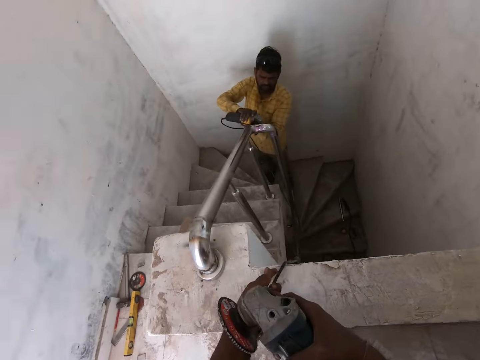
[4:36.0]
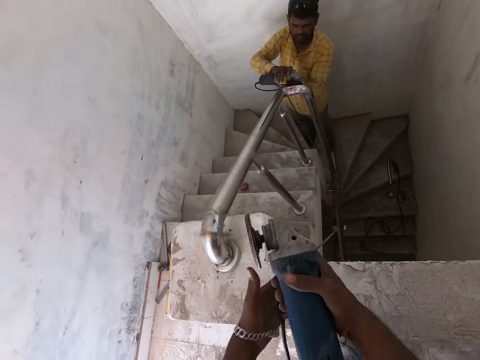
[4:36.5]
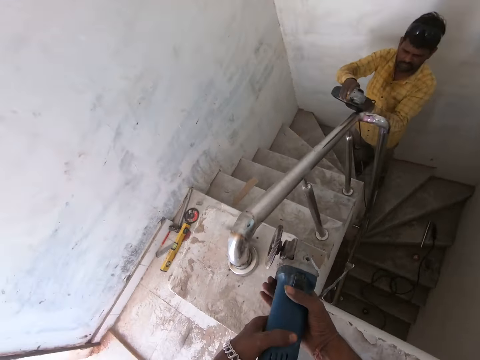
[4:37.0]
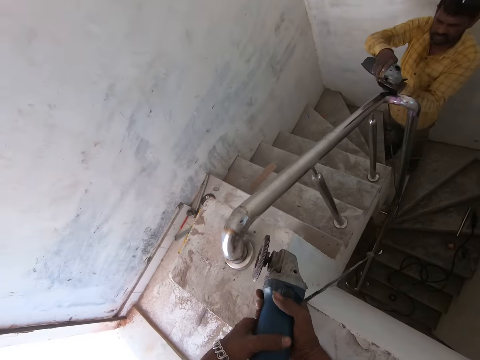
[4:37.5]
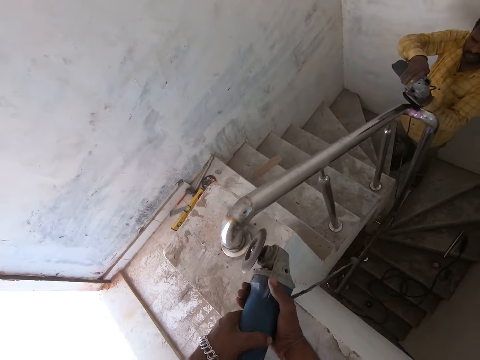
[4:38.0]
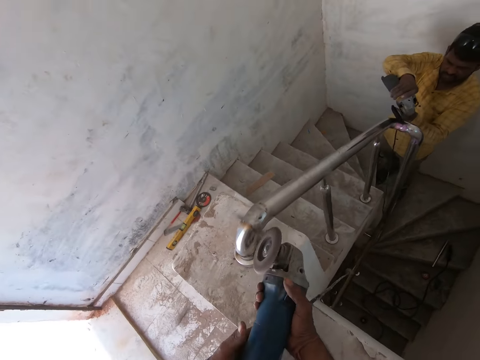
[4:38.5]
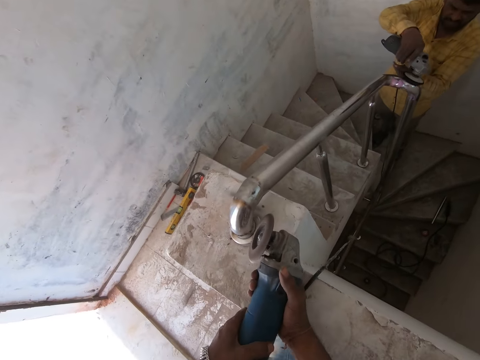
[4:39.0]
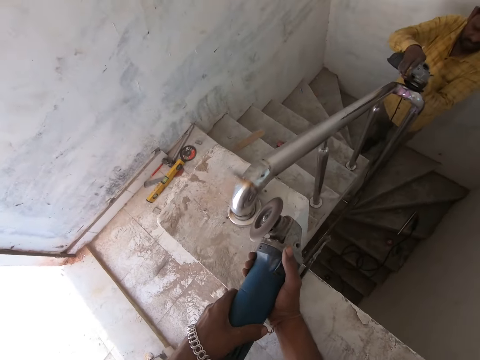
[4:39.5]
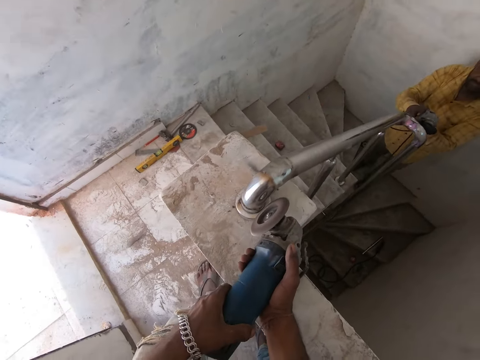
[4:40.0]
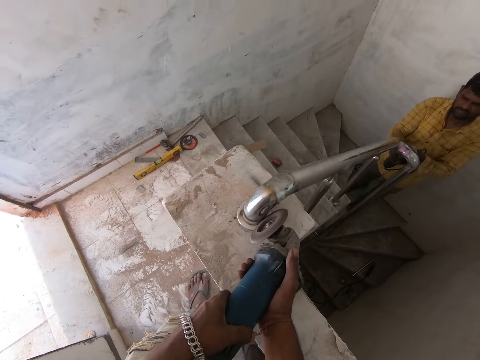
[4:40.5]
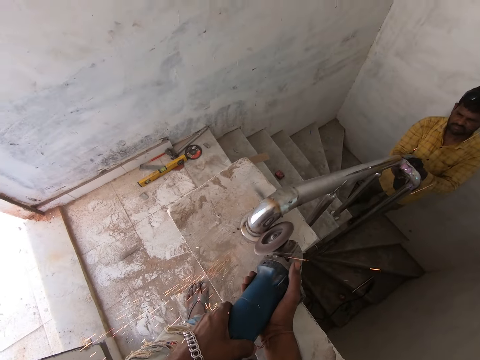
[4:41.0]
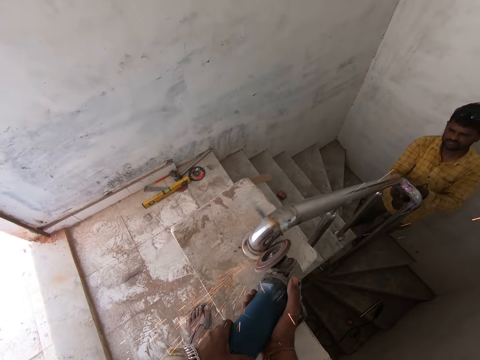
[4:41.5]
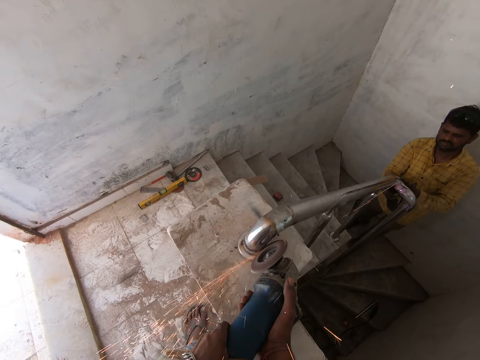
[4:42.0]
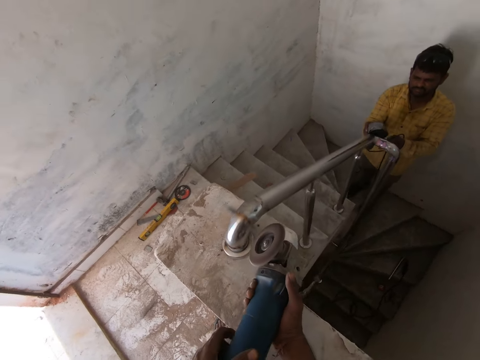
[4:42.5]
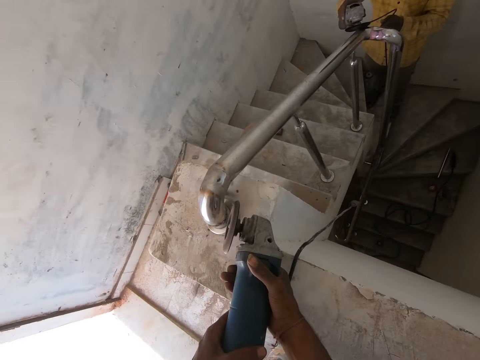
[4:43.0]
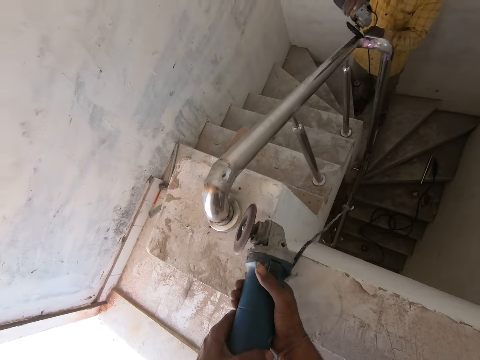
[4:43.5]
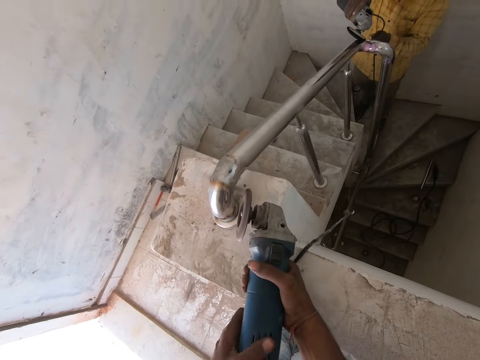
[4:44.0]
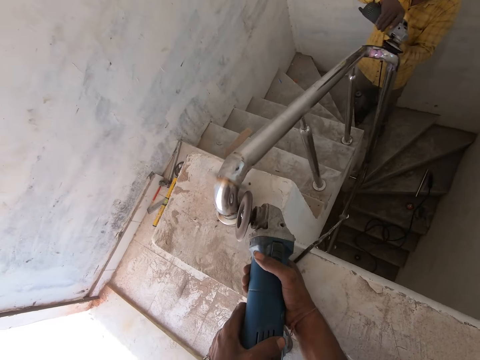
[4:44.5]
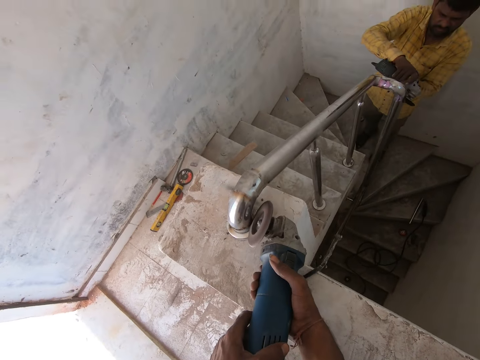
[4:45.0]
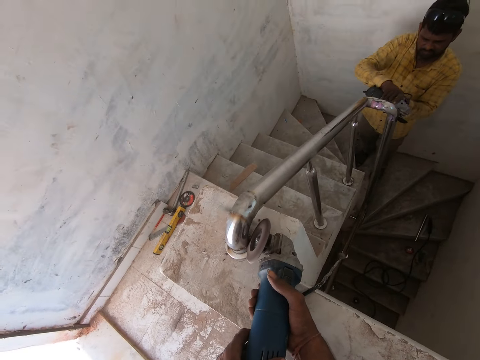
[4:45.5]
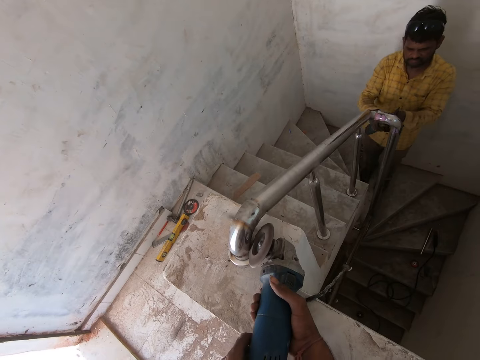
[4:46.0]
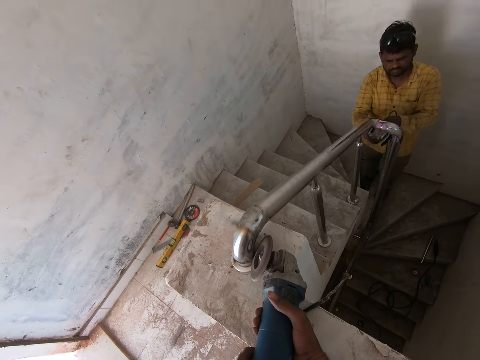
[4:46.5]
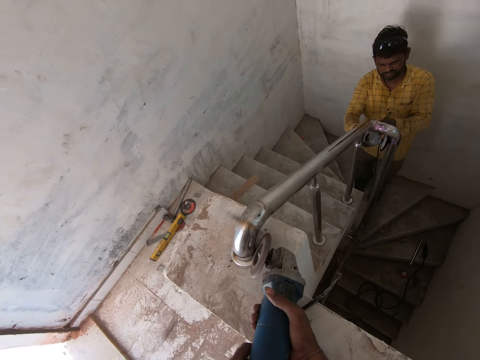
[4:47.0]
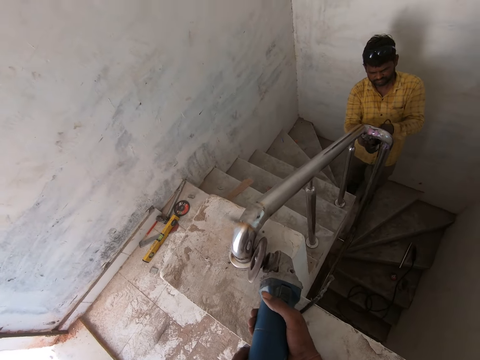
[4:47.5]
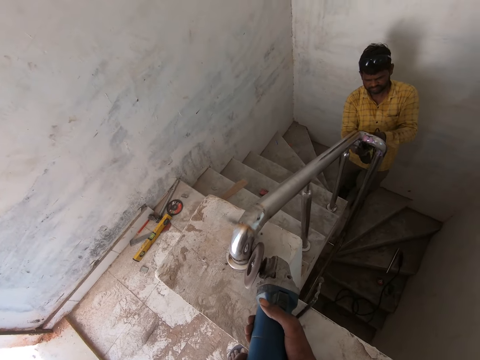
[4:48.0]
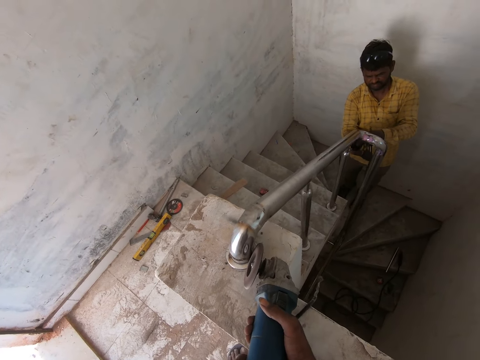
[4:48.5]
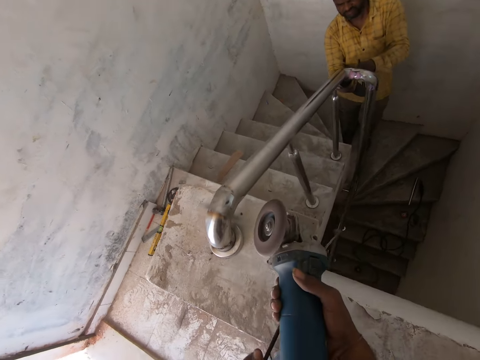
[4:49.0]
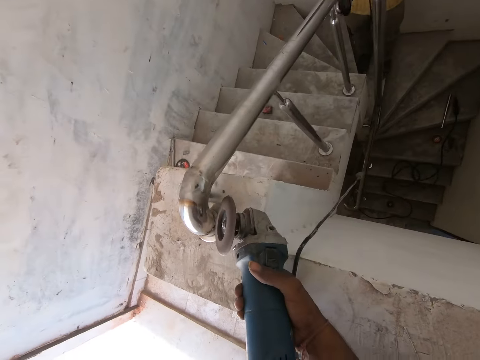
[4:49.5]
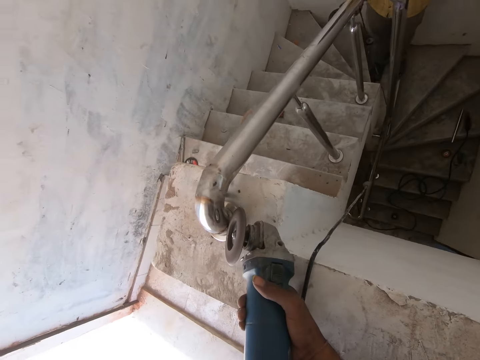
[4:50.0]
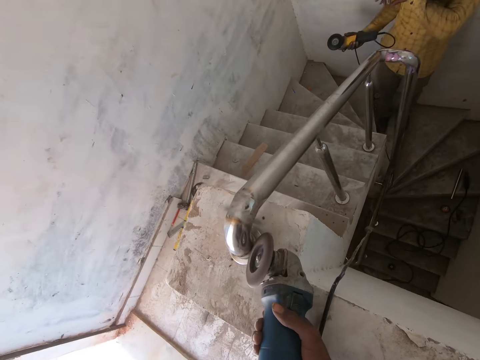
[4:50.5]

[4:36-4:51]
The camera wearer drags the wire of the angle grinder with his left hand. He looks around the built house. He sands the iron rod or handrail with the angle grinder in both hands.

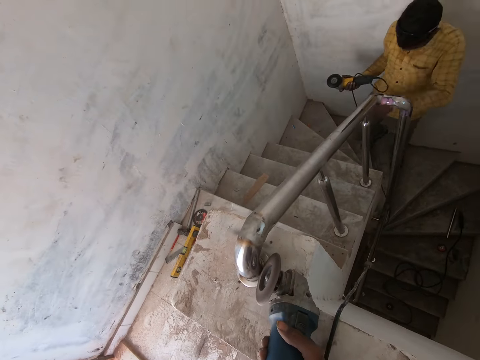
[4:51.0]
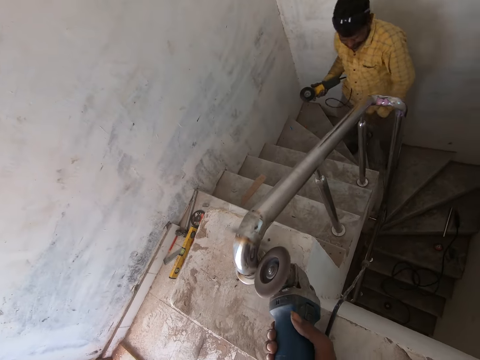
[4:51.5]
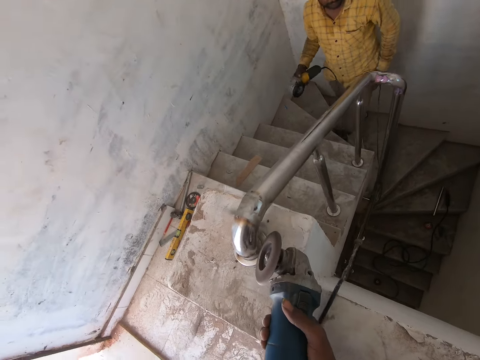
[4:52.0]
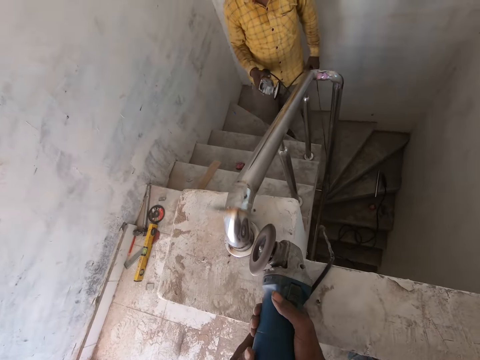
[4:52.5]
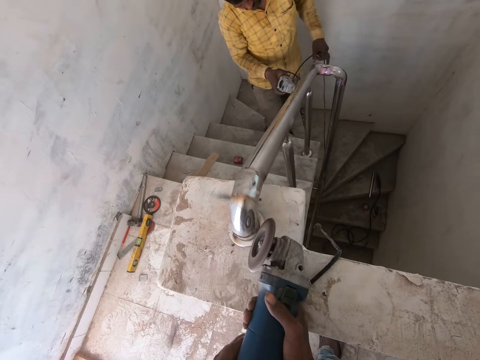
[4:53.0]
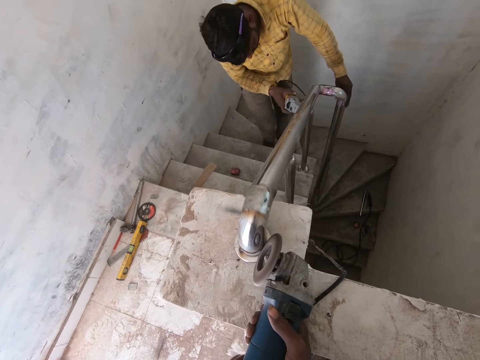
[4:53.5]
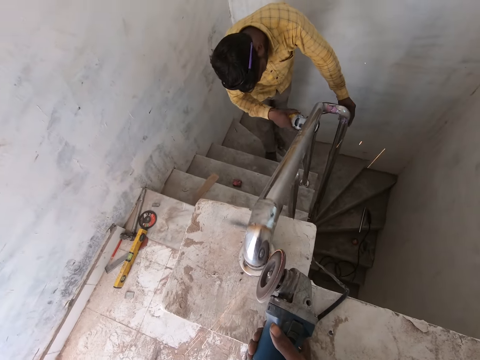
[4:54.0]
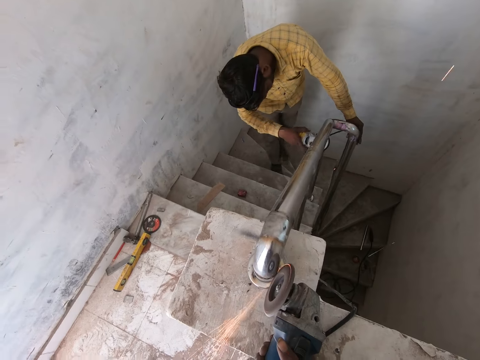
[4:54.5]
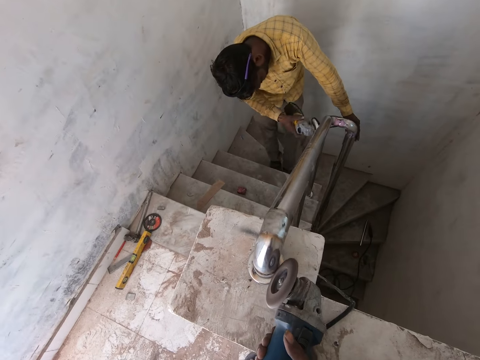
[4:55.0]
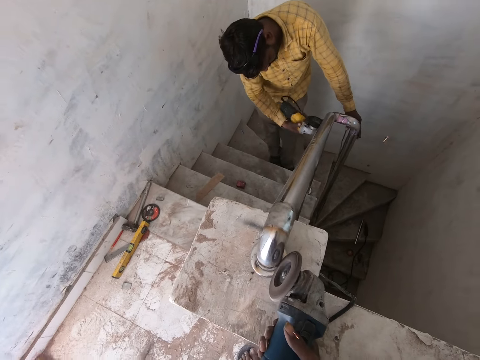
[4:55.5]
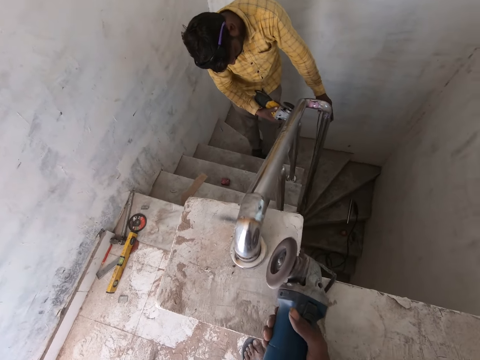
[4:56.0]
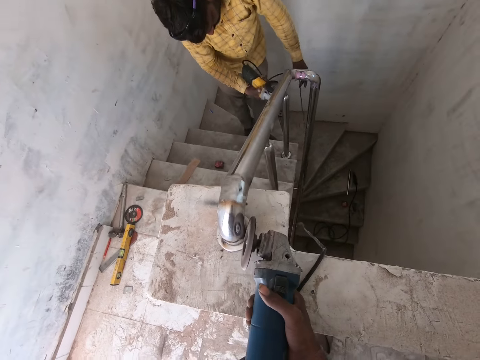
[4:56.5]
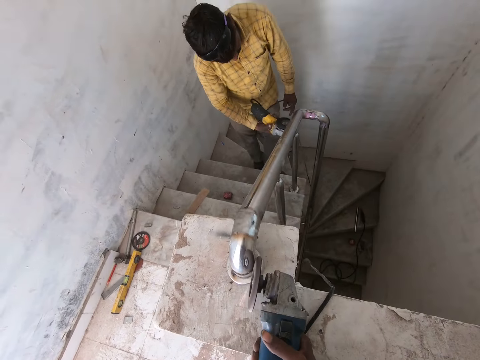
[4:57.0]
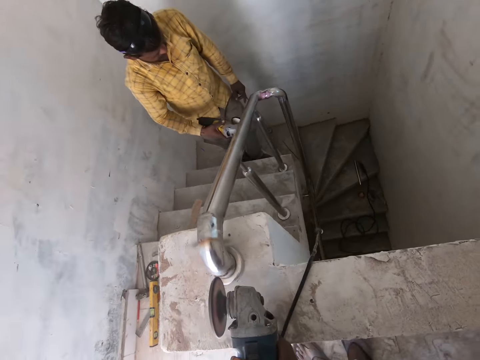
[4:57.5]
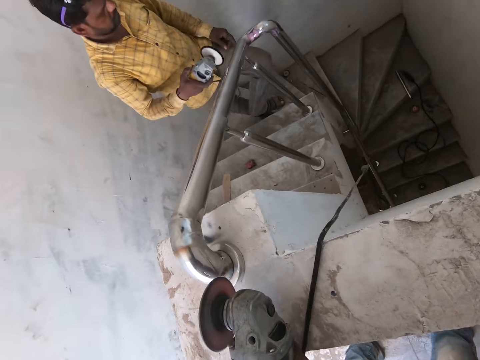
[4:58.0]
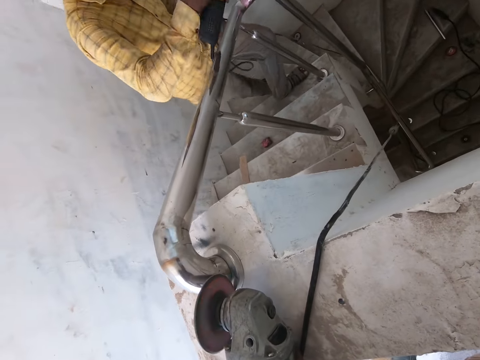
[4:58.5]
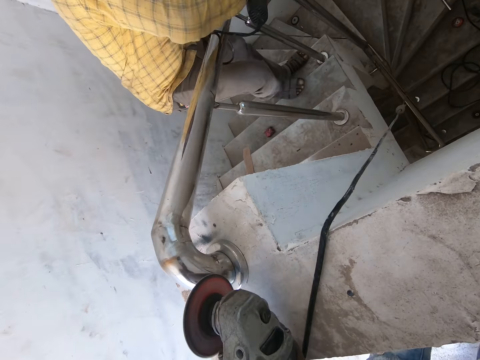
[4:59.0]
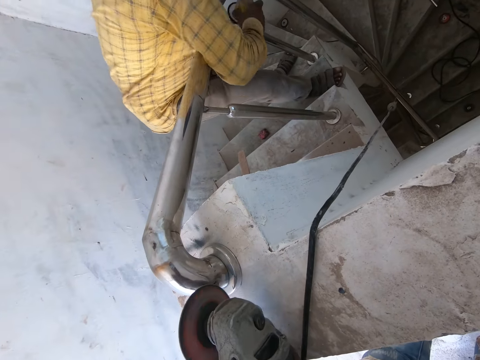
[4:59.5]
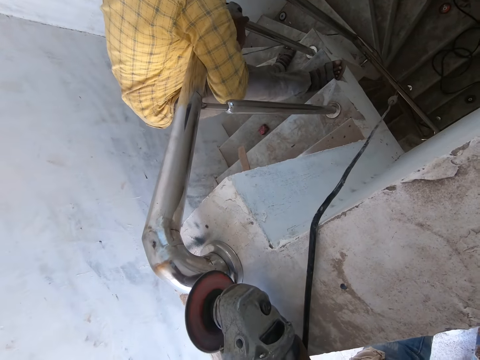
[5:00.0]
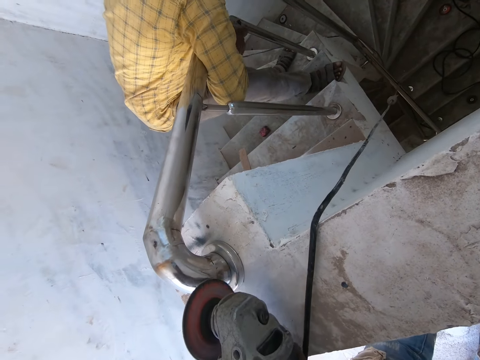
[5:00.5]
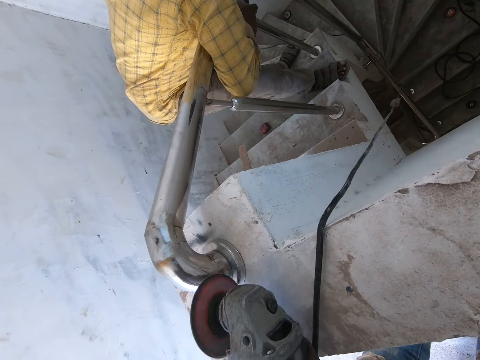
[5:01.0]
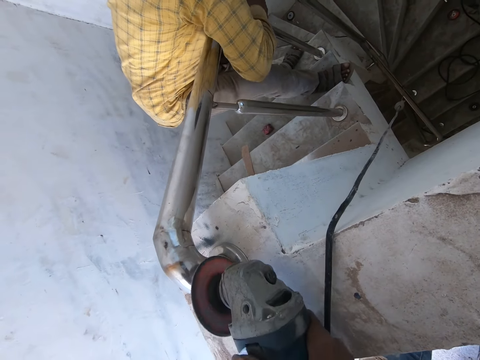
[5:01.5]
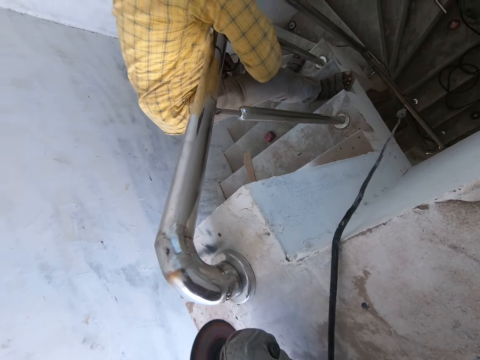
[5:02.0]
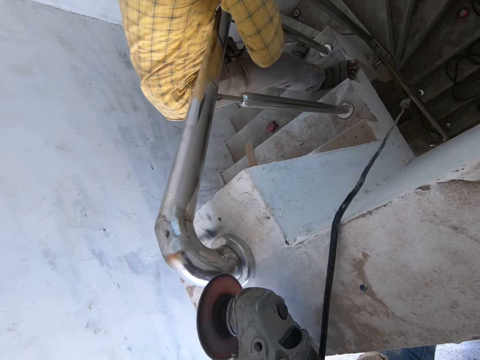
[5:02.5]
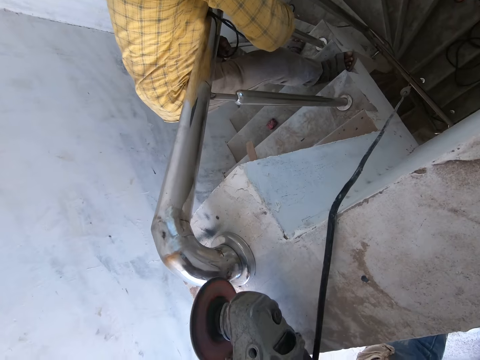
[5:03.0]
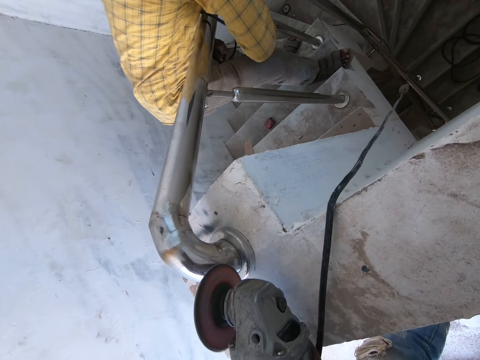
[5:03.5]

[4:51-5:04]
The camera wearer grinds the handrail with a grinder. They grind the handrail with the grinder again.
